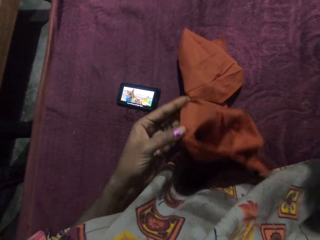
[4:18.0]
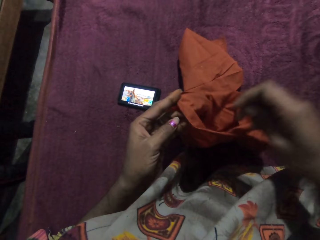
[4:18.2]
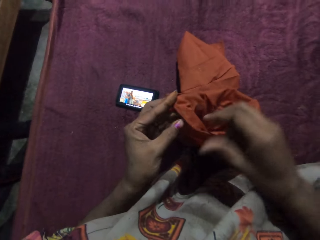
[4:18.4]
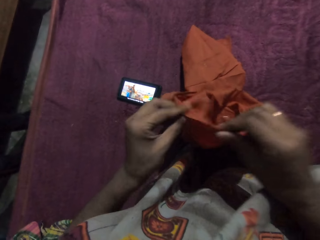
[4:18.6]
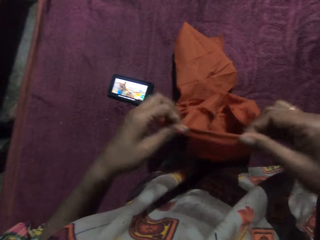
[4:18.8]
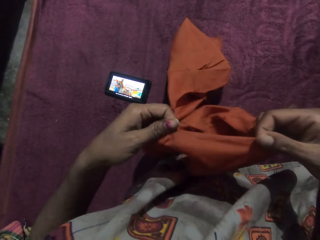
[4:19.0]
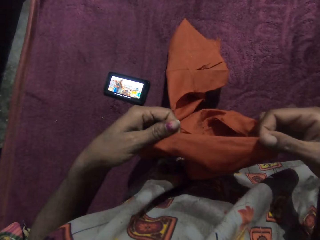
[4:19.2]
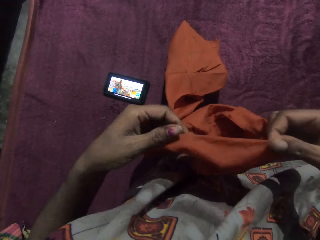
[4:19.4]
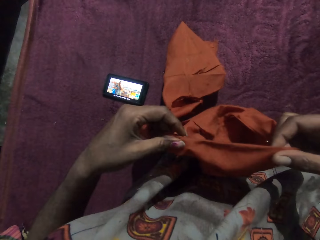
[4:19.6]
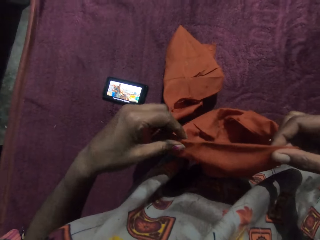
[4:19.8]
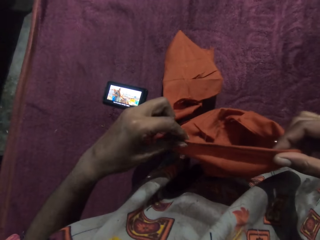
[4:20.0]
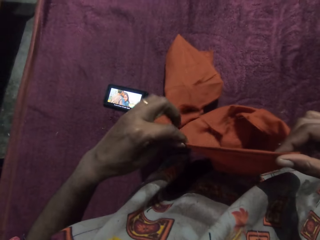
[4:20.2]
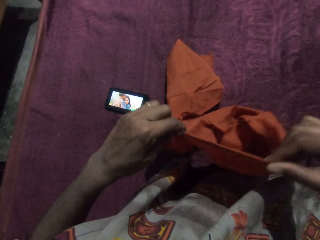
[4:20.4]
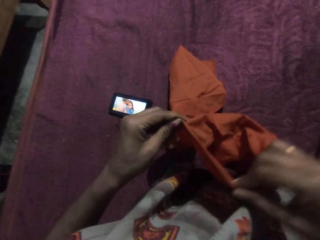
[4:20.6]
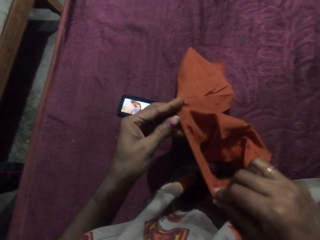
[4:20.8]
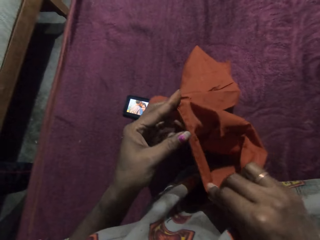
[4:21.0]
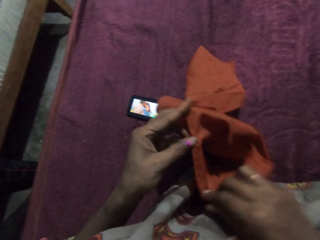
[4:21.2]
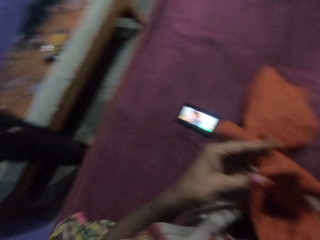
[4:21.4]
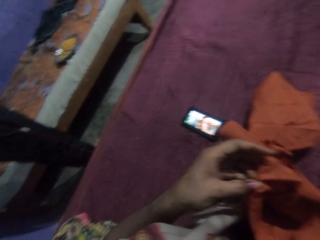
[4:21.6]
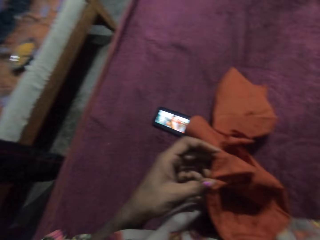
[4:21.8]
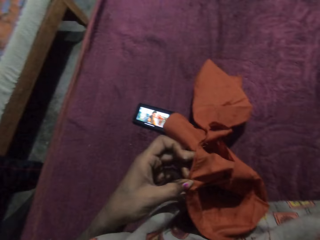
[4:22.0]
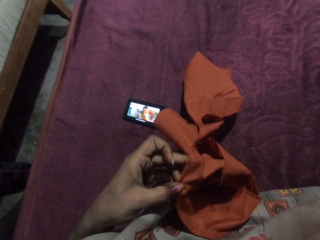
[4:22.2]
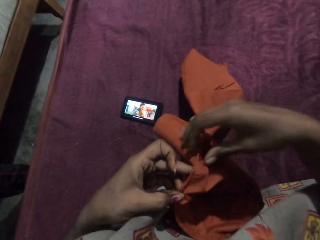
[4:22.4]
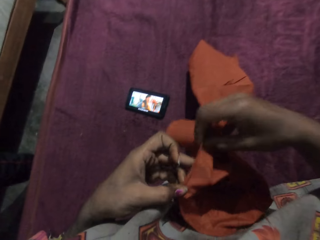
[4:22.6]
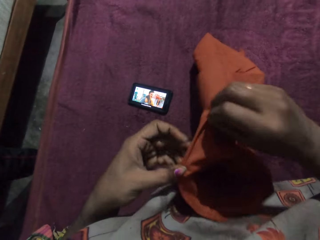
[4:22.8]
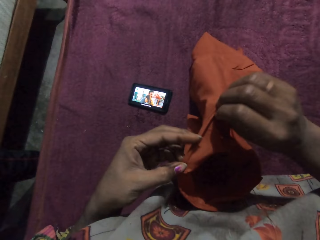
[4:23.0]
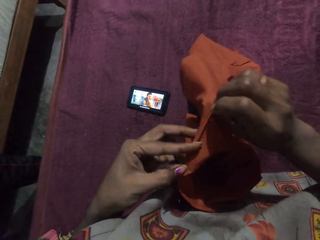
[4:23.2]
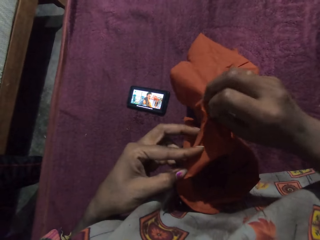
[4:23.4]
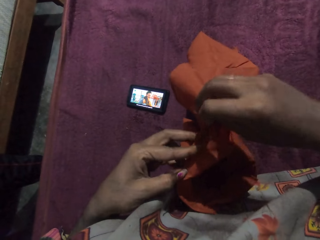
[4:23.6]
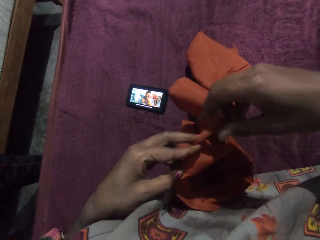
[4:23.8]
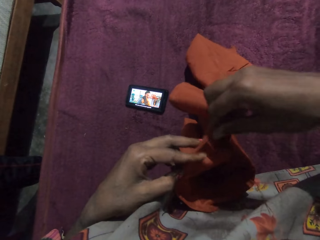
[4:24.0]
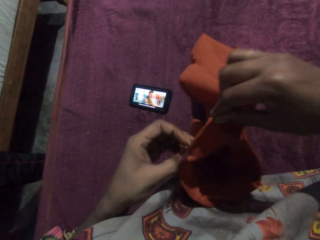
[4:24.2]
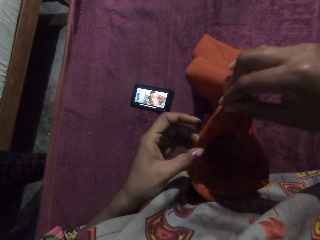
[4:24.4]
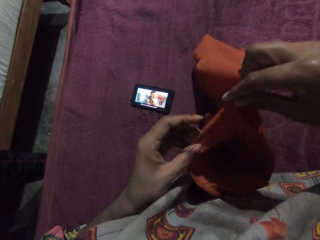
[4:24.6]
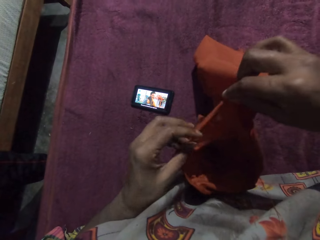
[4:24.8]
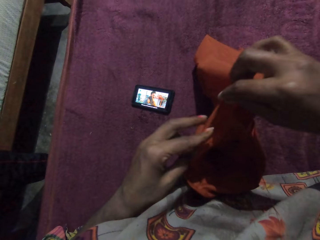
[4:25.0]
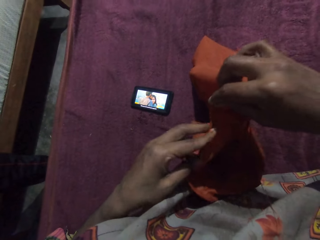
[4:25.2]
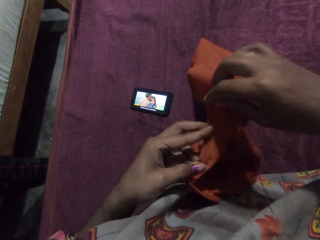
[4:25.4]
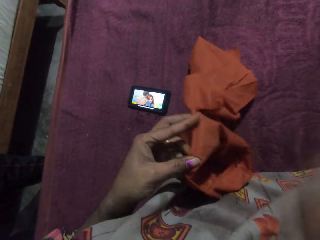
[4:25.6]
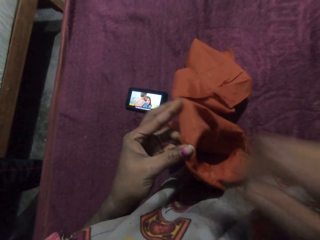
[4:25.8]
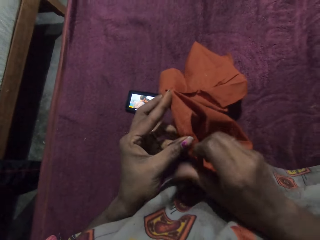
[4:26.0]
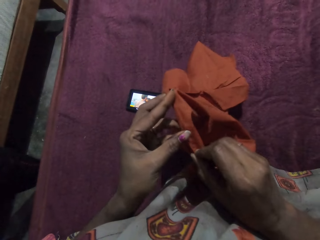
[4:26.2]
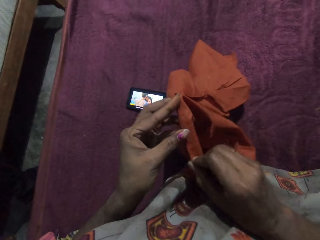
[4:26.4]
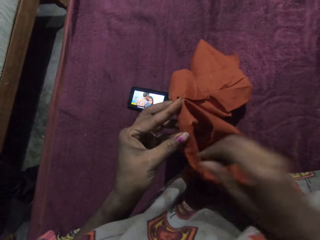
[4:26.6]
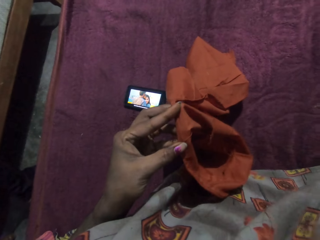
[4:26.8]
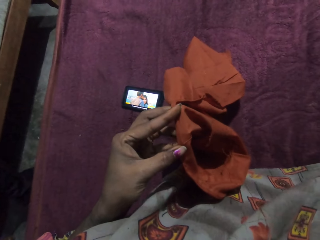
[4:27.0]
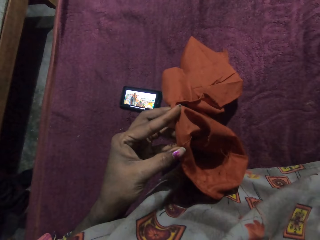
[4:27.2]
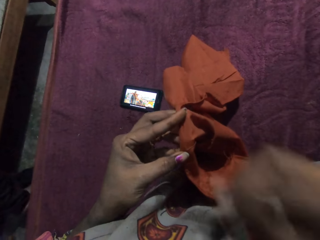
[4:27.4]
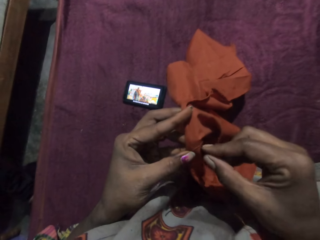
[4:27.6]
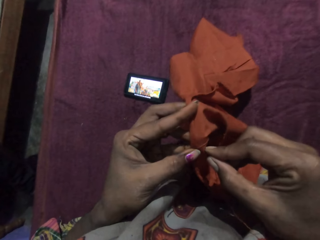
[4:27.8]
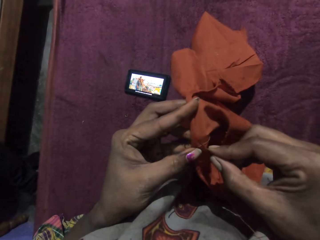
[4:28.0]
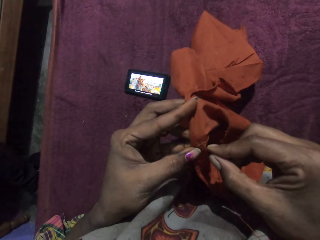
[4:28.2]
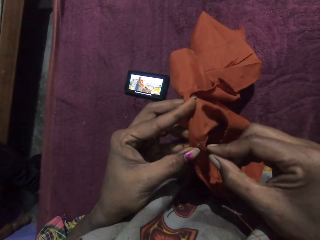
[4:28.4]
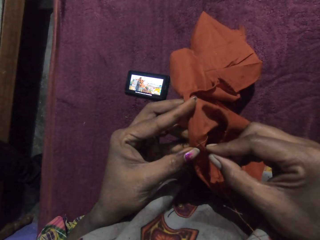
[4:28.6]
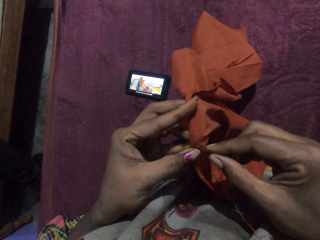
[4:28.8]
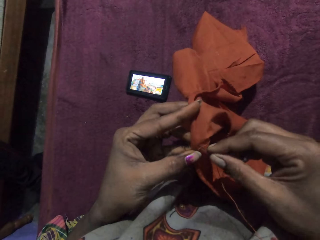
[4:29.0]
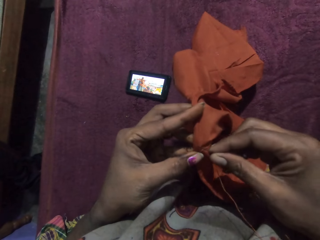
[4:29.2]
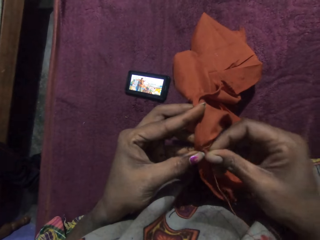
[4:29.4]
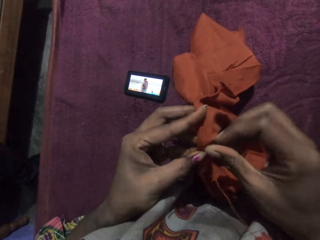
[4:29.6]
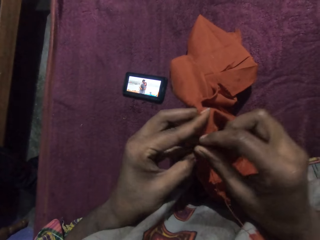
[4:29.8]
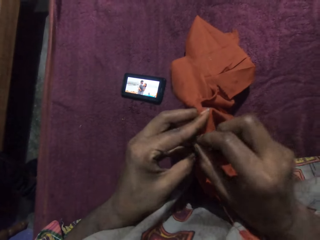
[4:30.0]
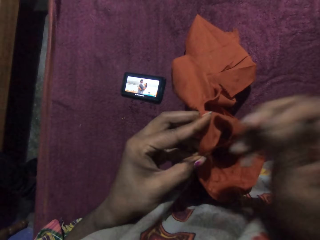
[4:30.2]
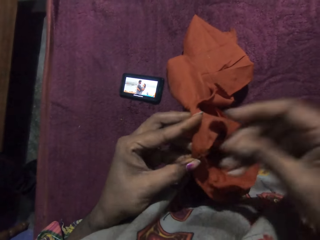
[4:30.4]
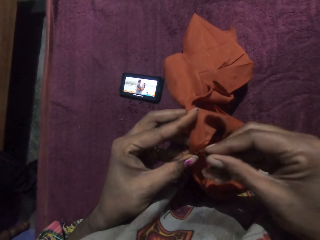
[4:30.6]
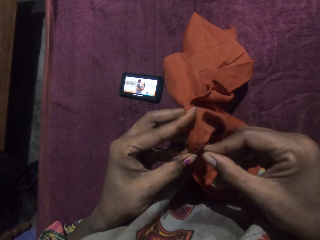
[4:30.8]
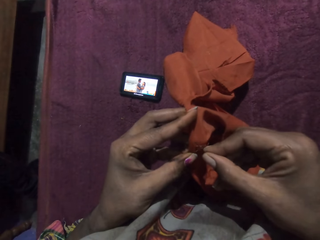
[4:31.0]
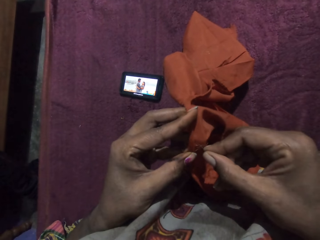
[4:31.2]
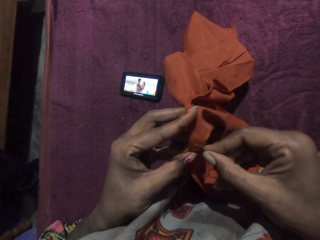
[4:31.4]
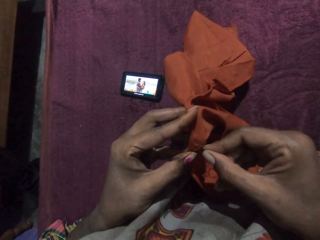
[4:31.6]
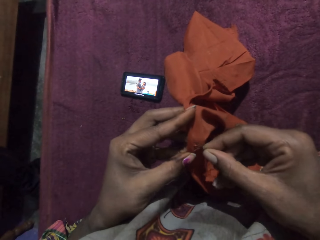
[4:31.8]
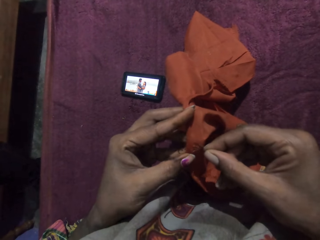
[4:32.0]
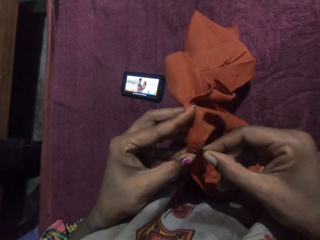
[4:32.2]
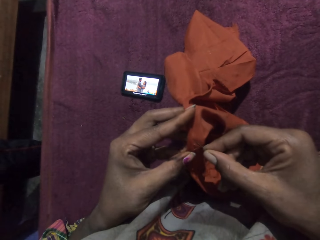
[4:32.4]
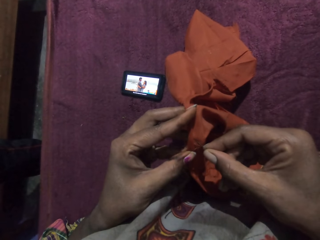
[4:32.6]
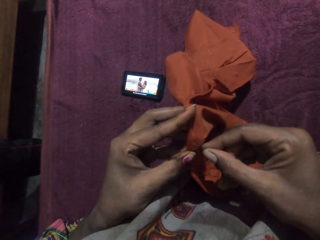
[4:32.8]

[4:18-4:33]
The camera wearer adjusts the piece of cloth with both hands. She looks at the cloth. She folds the cloth. She picks the thread and the needle from her mouth with her right hand. She sews the piece of cloth in her left hand with the needle and the thread in her right hand in the house.

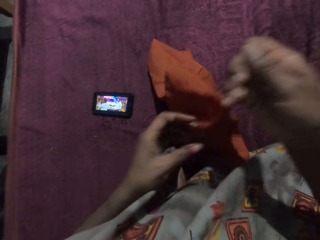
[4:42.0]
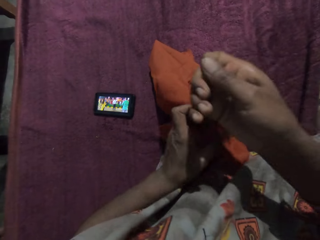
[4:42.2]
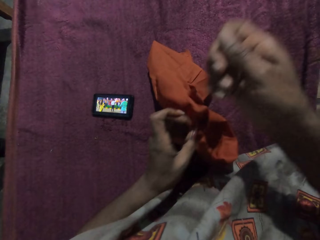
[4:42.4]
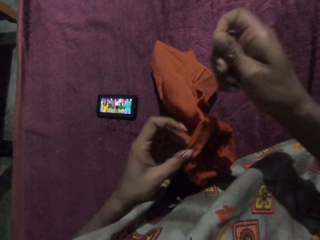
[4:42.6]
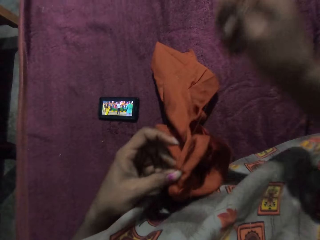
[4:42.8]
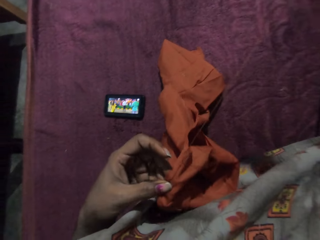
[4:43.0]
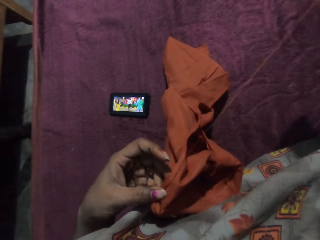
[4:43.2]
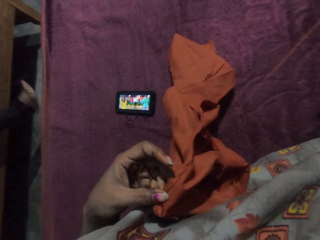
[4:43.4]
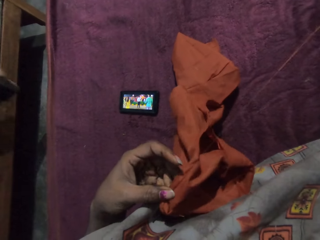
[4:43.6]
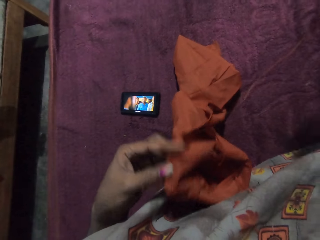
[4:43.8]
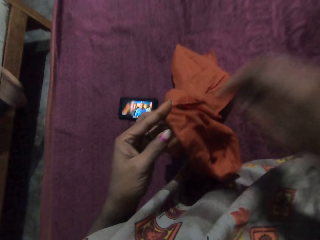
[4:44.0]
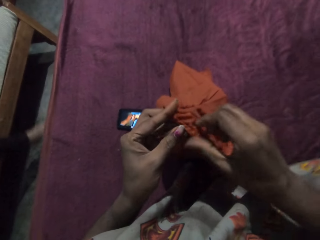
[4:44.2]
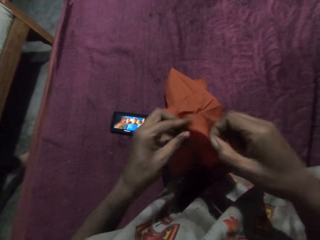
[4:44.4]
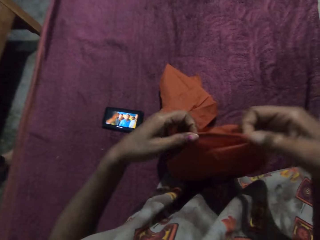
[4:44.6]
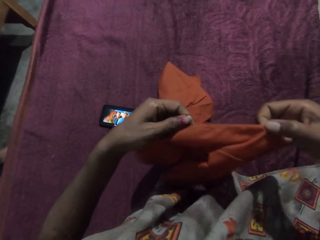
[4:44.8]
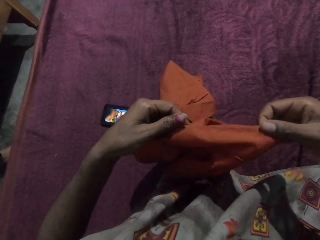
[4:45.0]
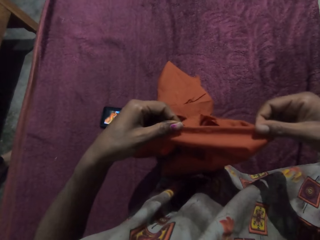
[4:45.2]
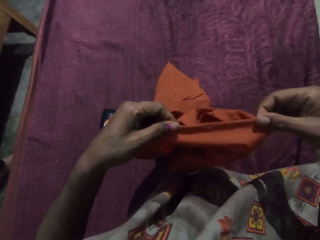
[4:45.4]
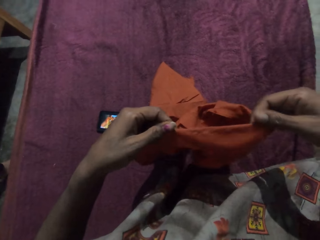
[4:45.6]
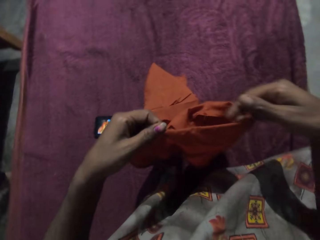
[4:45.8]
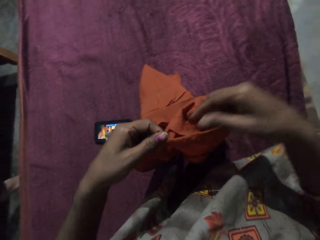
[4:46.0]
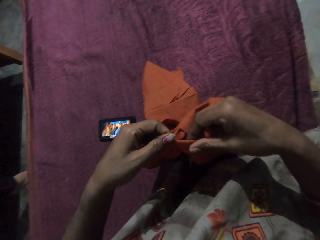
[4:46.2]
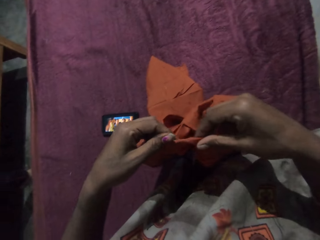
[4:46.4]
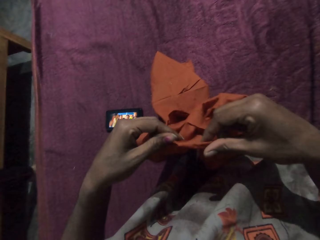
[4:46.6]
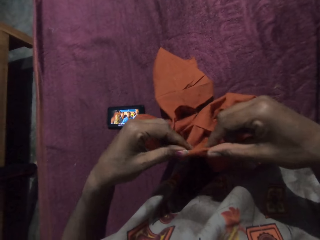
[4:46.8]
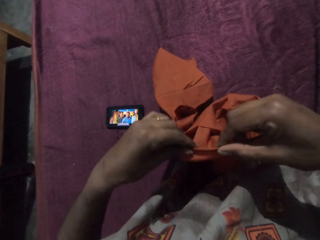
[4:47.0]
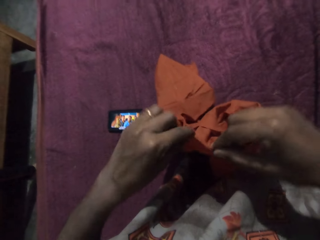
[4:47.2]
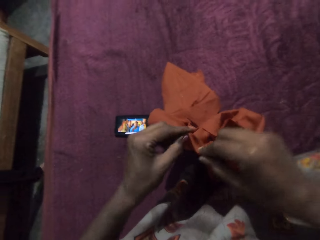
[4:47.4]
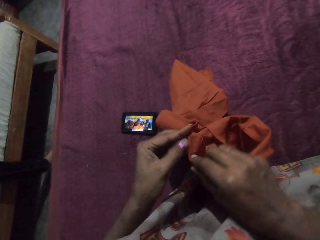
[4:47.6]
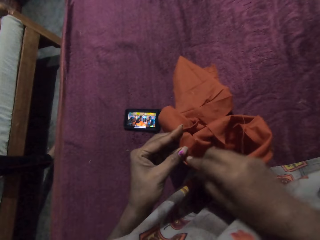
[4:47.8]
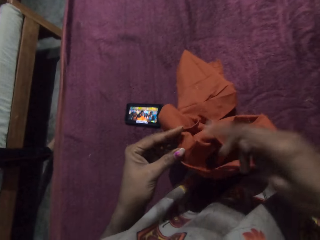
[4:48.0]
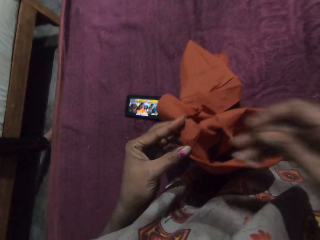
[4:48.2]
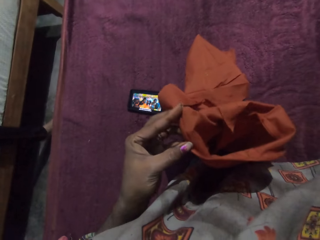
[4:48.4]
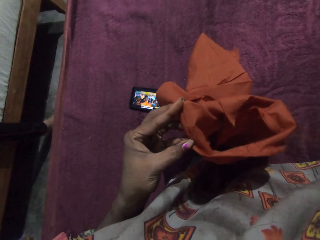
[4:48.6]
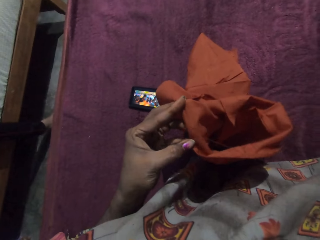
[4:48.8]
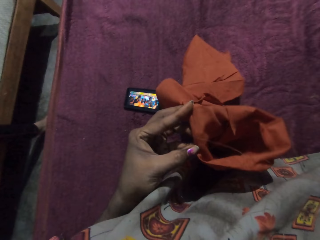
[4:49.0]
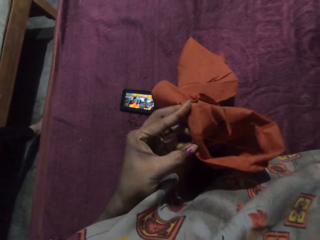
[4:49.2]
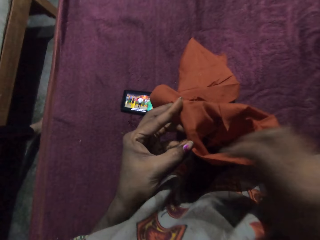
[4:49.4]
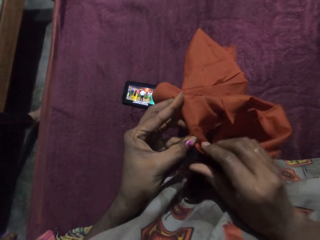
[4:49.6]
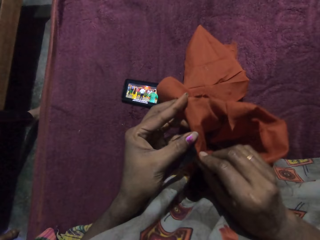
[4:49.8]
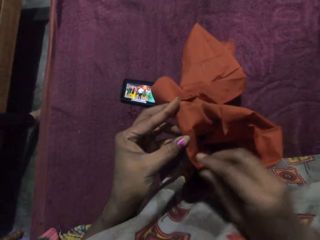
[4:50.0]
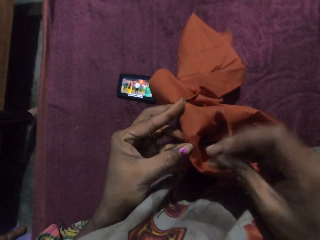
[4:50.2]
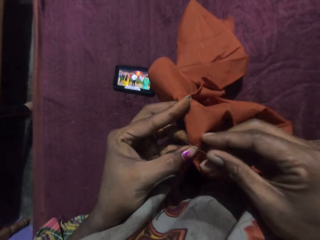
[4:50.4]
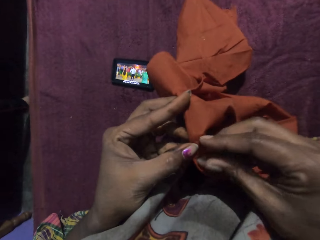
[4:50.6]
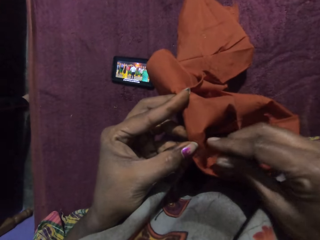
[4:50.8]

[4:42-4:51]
The camera wearer holds the piece of cloth with her left hand. She sews the piece of cloth in her left hand with the needle and the thread in her right hand. She adjusts the piece of cloth with both hands. She looks at the cloth. She looks at the phone.
